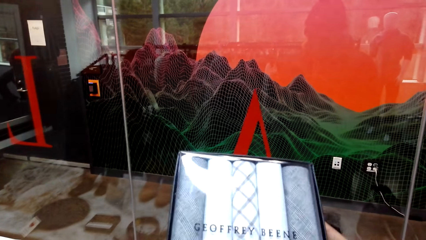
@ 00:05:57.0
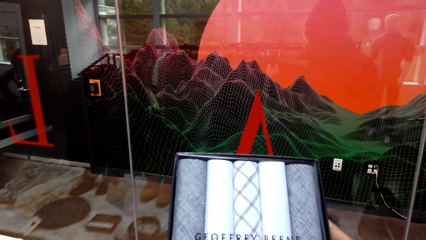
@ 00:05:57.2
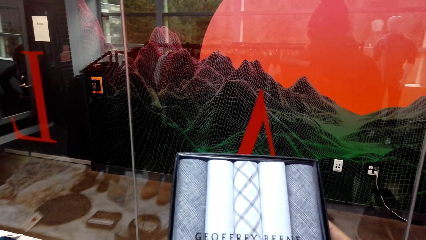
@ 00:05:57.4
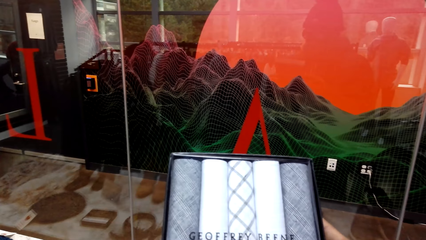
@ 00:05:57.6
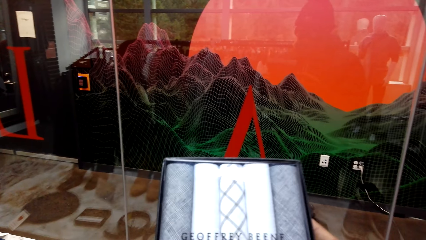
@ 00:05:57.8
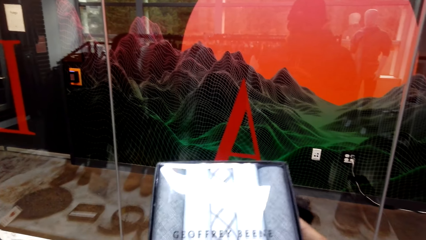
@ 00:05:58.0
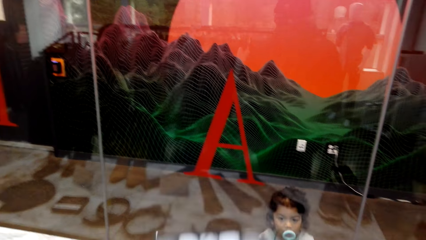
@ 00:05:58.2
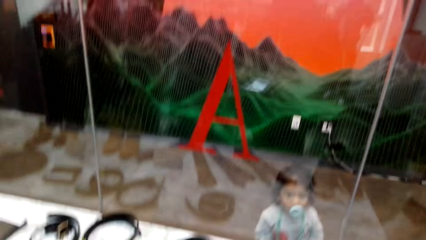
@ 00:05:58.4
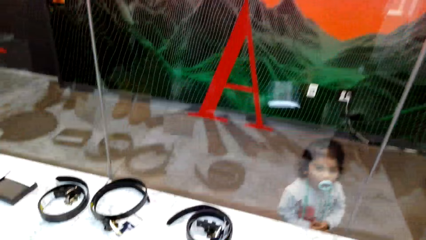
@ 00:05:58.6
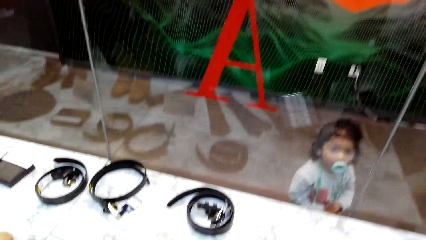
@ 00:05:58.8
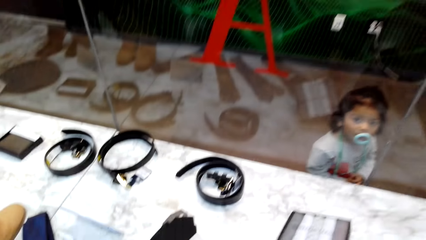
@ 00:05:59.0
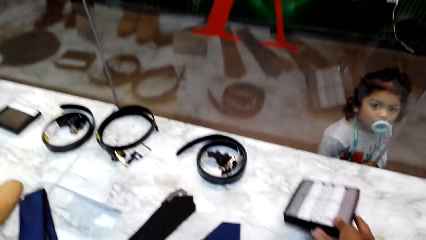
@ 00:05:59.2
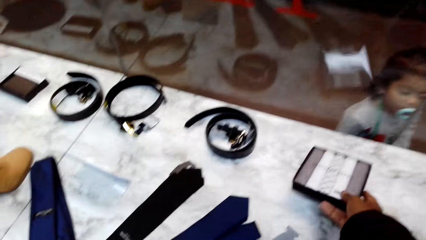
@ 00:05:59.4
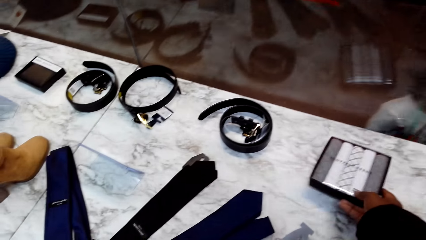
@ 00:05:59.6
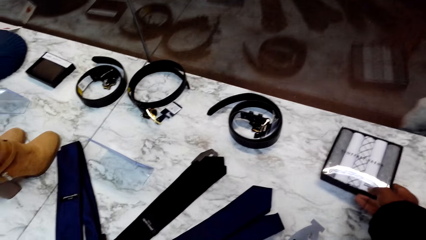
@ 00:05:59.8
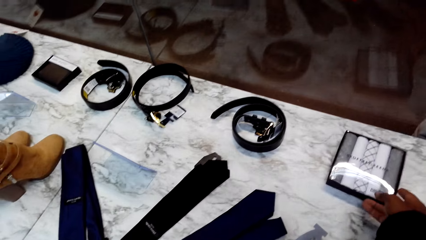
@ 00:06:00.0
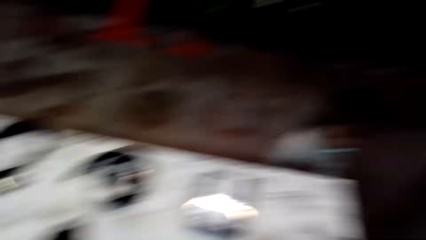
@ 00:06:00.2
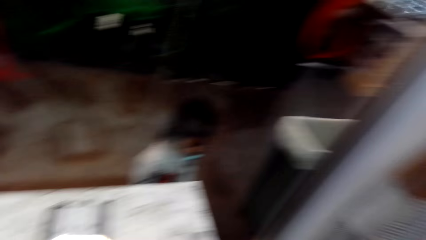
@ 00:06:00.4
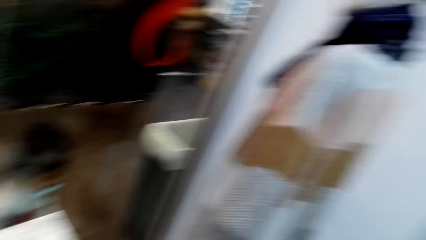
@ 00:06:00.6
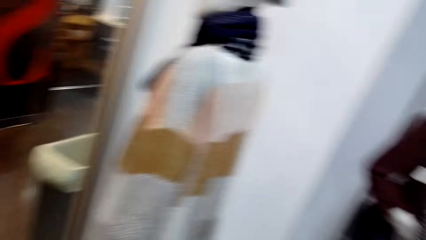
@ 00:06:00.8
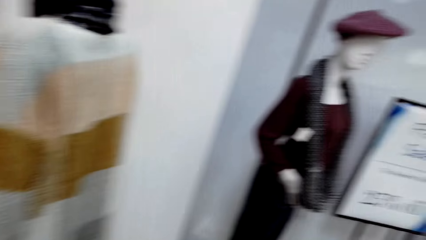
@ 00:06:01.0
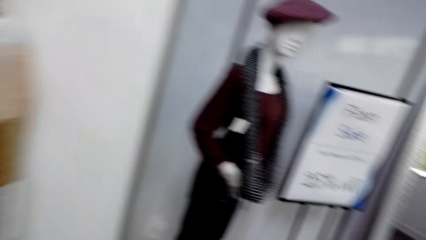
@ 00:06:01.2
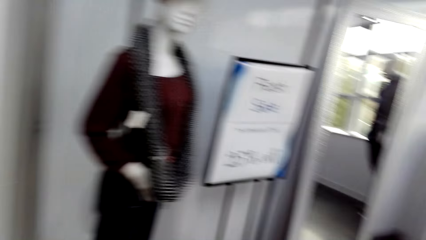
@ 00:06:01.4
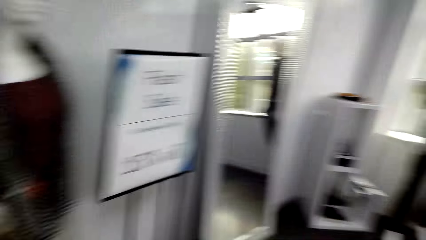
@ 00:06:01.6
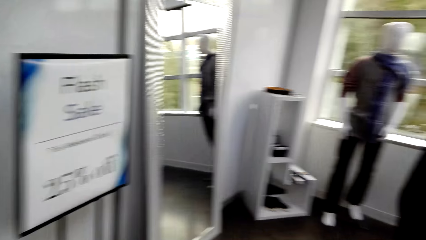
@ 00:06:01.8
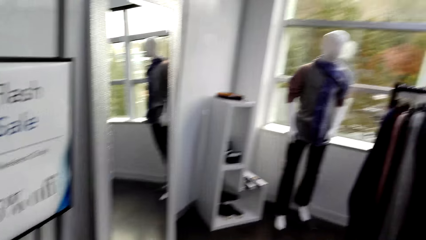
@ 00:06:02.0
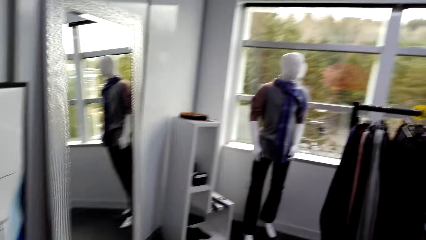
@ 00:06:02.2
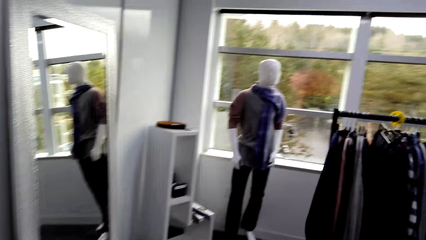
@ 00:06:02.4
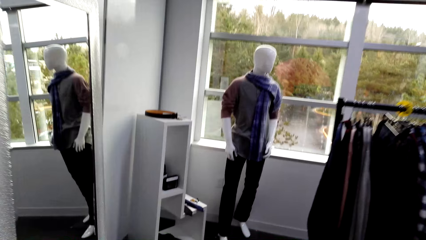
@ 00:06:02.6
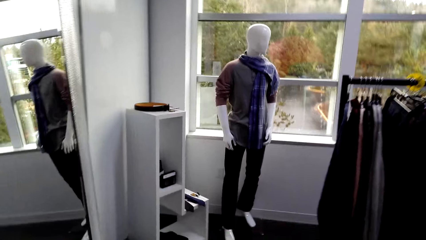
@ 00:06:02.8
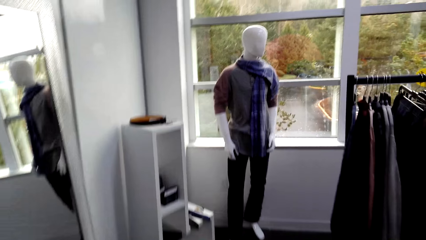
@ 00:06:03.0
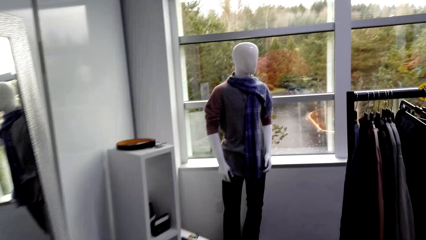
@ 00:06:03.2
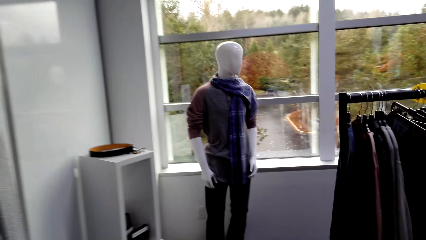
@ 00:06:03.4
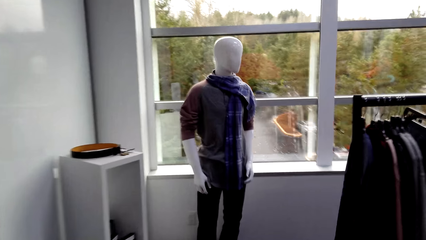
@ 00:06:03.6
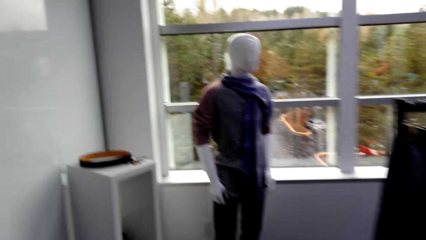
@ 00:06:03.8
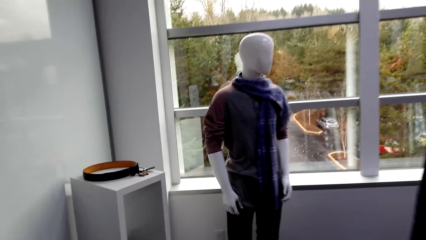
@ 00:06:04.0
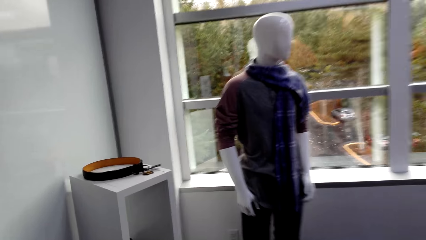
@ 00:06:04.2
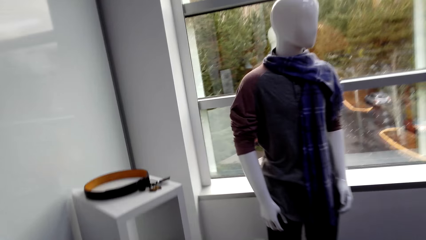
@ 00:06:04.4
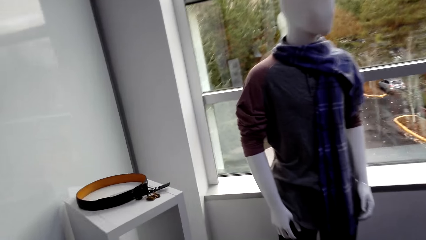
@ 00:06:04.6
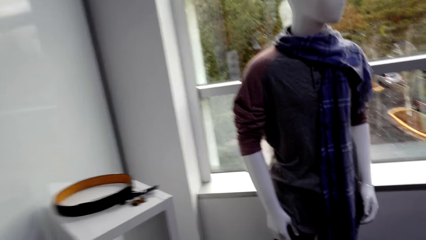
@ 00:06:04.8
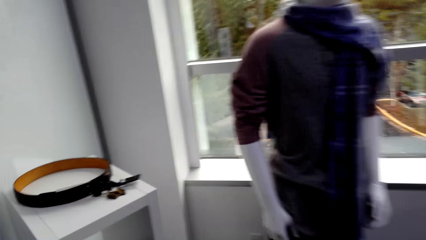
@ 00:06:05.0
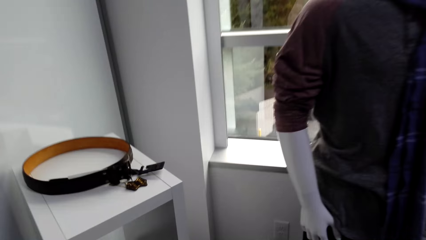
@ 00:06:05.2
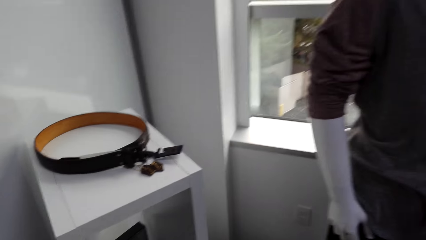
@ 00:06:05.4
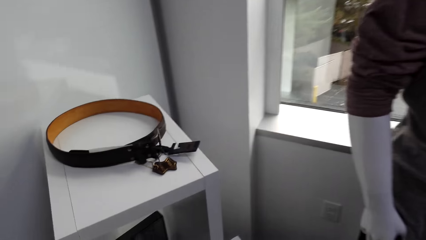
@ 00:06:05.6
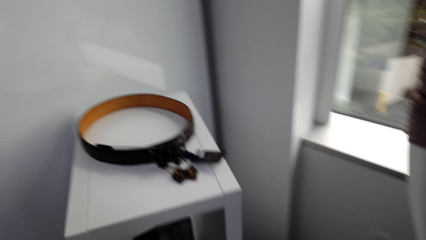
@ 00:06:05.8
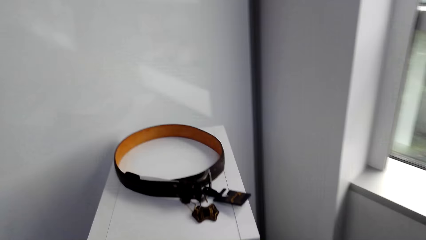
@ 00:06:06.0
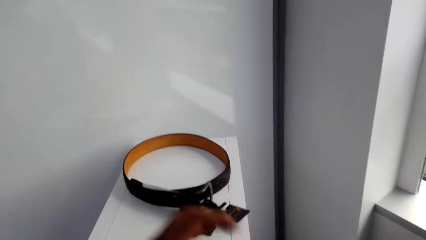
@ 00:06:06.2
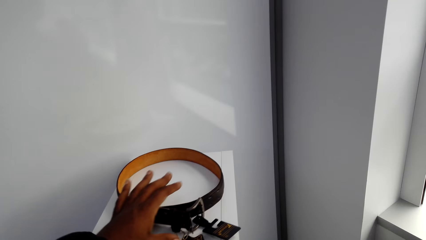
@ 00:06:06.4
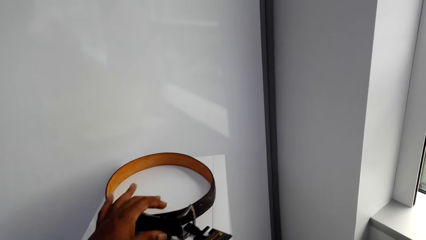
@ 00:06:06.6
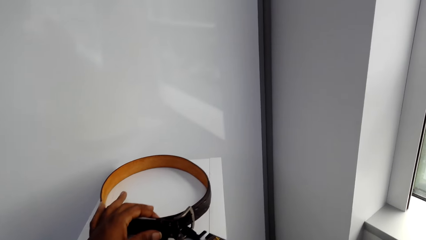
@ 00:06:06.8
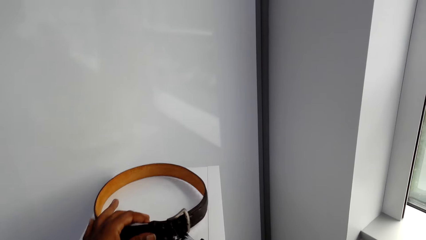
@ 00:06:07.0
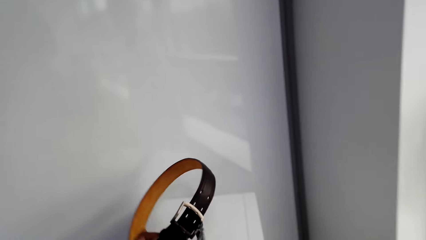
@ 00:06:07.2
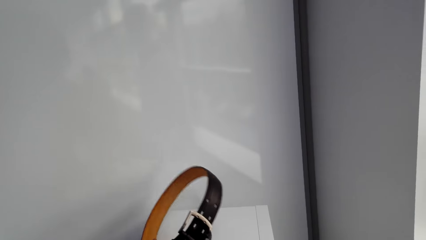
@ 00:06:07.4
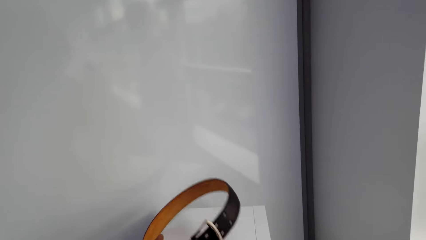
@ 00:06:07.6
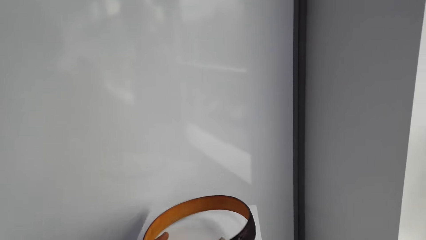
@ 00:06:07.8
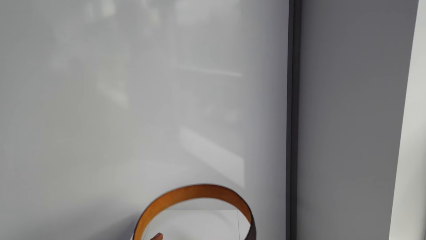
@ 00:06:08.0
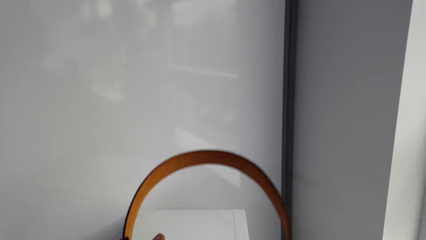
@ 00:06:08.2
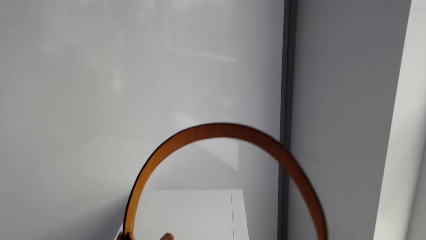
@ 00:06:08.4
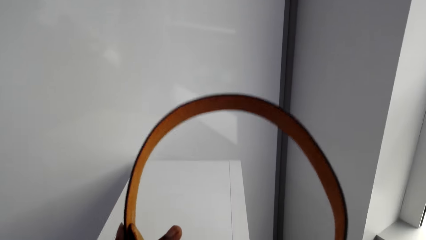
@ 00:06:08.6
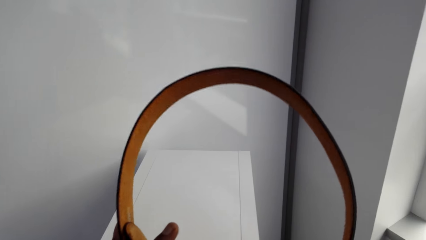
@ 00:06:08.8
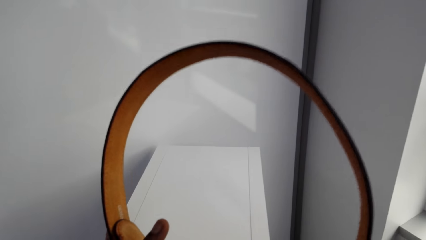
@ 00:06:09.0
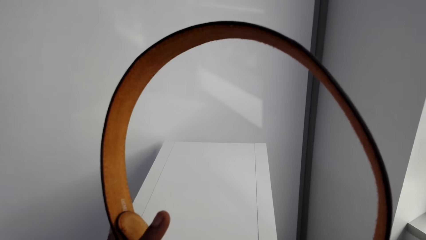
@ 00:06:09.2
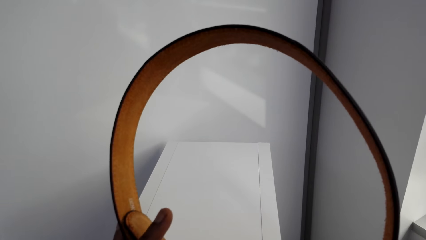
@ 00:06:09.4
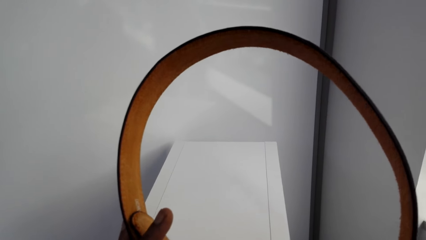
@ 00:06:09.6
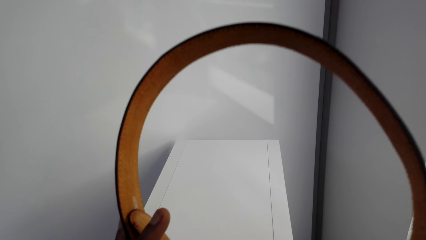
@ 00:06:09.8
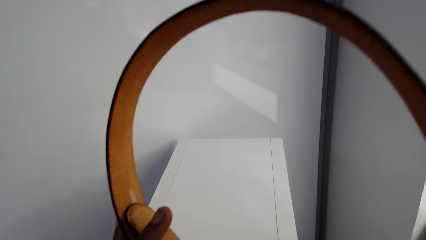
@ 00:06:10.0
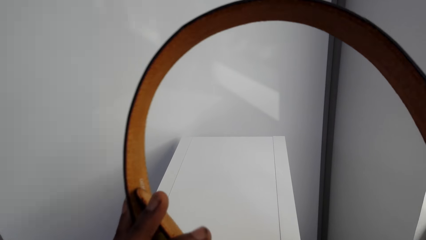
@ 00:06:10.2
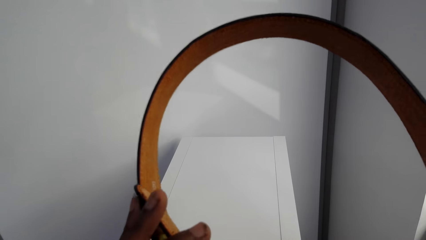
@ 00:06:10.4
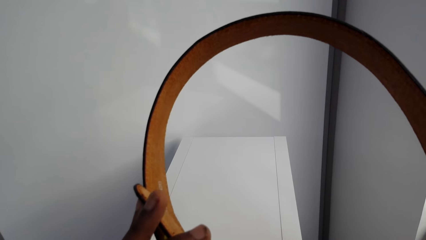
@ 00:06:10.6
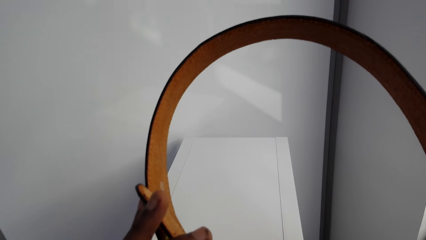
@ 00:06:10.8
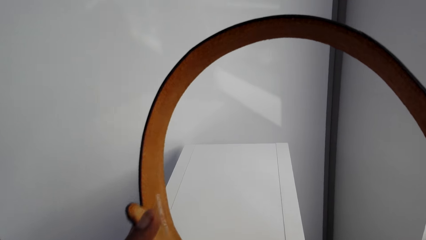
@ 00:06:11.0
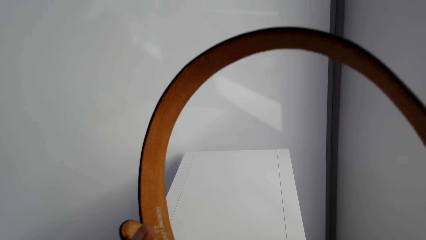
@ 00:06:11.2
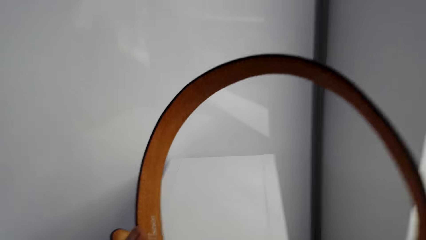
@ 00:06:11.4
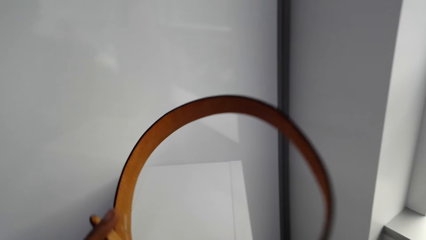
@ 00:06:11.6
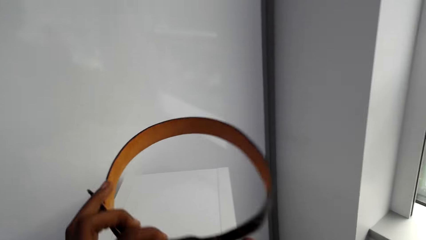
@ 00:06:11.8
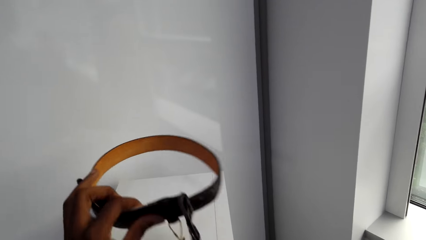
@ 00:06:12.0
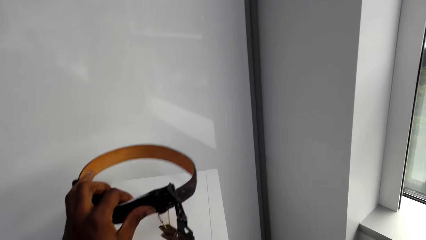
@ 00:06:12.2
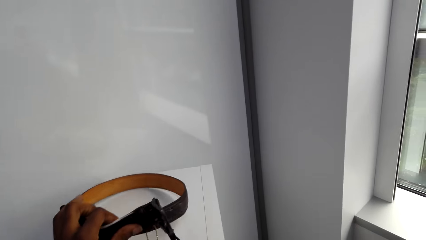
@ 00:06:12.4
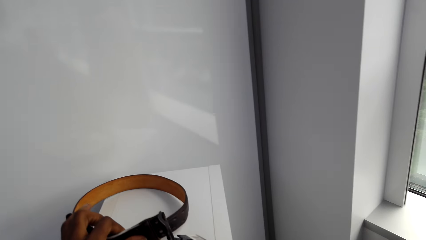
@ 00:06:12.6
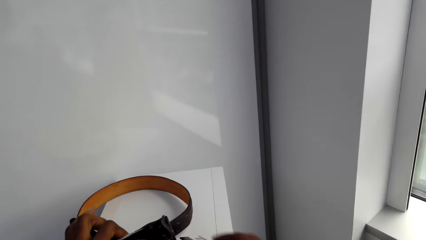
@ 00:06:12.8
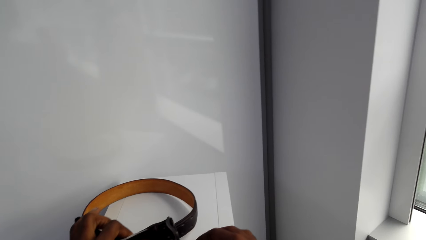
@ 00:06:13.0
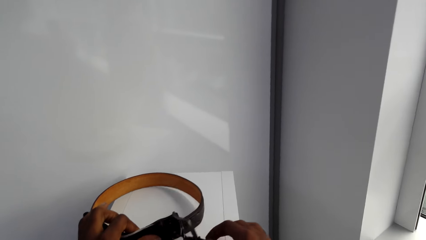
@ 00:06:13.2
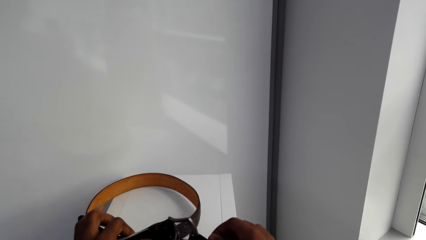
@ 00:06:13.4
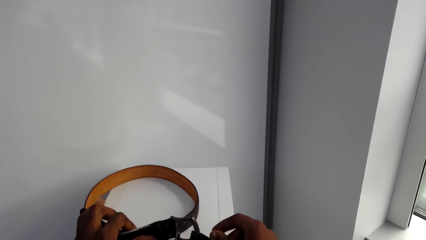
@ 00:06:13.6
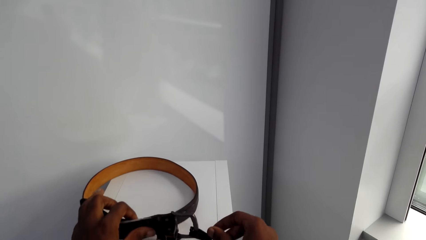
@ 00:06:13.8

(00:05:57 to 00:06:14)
The camera wearer puts the handkerchiefs or custom shirt box on the table. They turn around. They walk around. They pick the belt from the shelf. They check the belt. They put the belt on the shelf.
